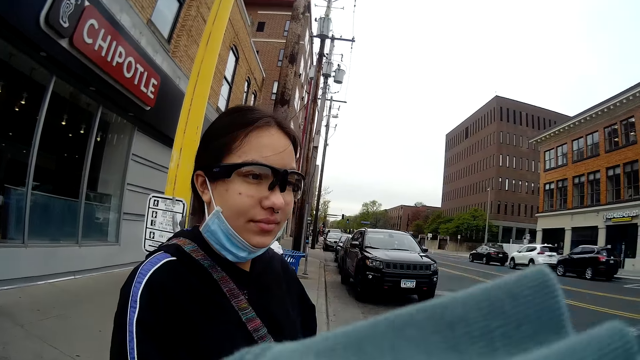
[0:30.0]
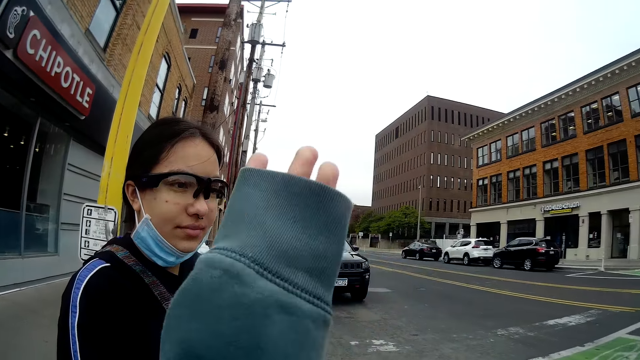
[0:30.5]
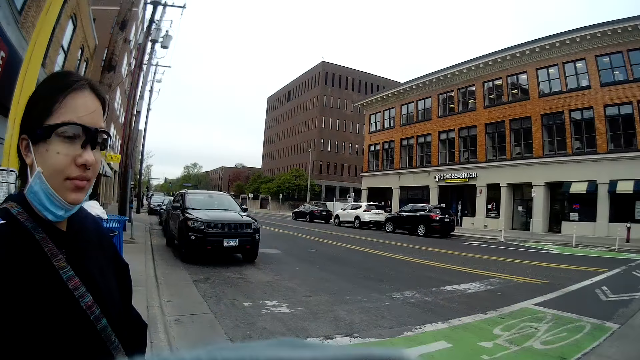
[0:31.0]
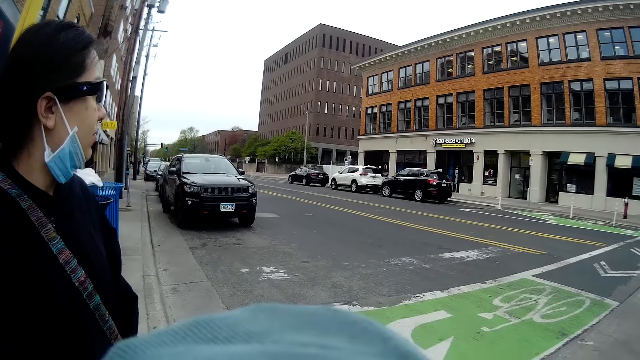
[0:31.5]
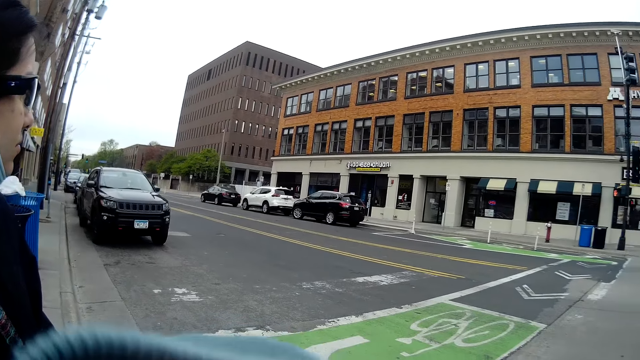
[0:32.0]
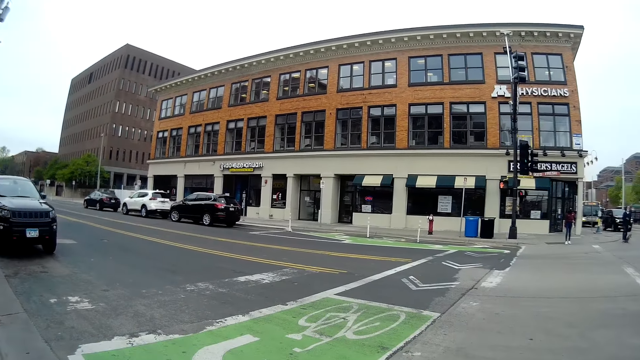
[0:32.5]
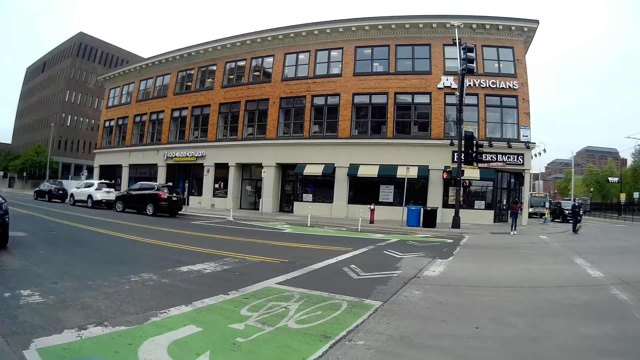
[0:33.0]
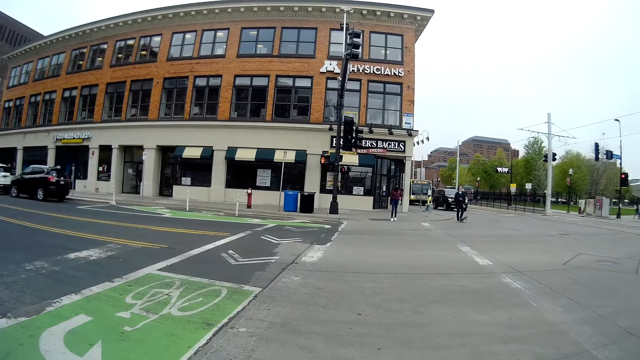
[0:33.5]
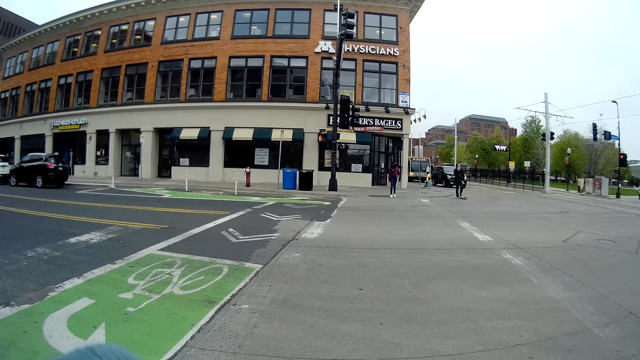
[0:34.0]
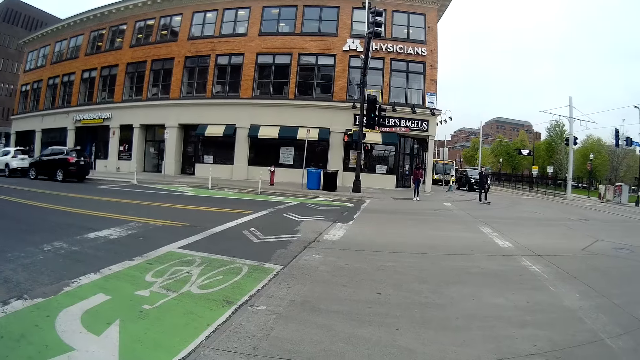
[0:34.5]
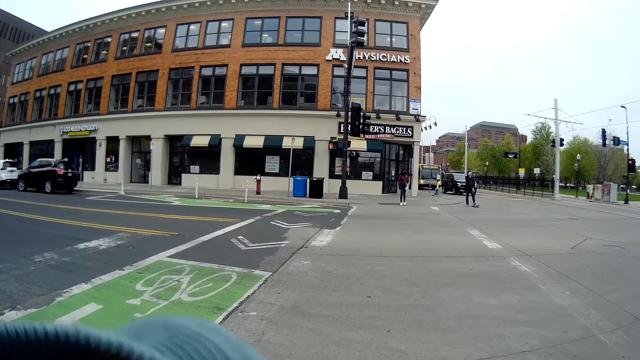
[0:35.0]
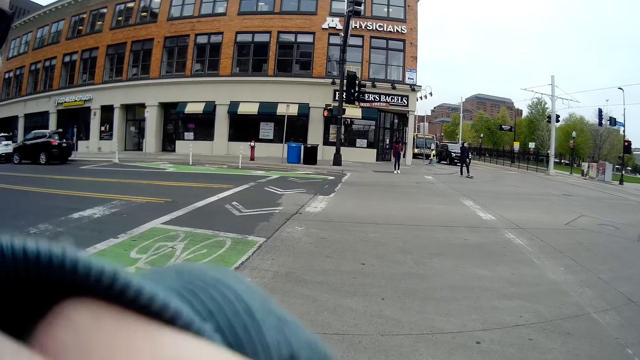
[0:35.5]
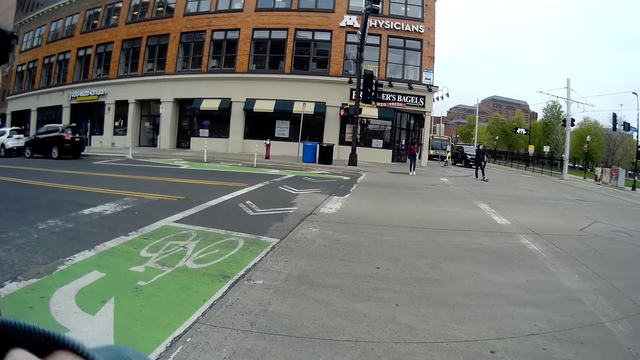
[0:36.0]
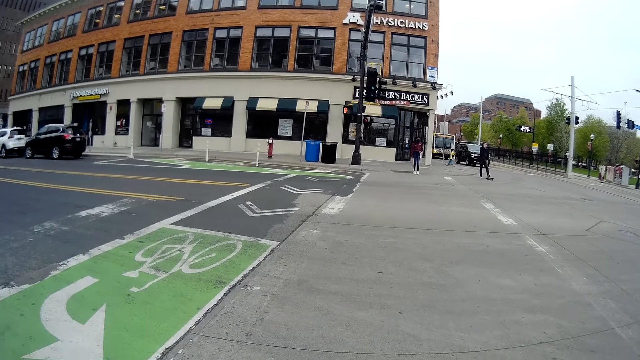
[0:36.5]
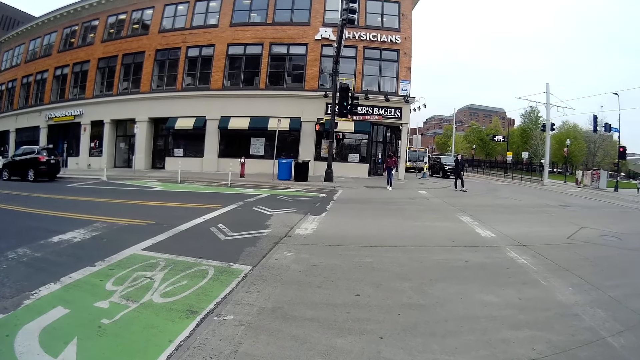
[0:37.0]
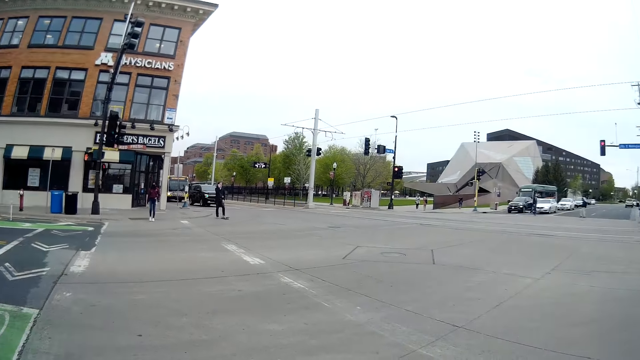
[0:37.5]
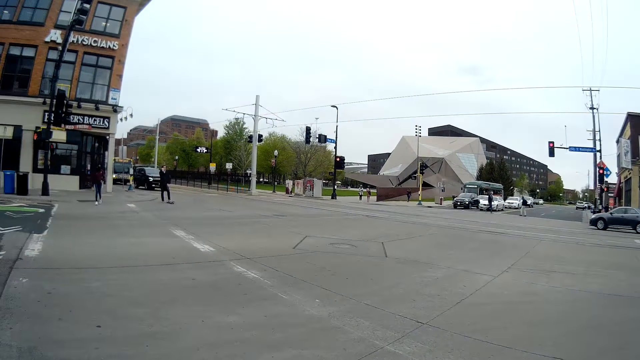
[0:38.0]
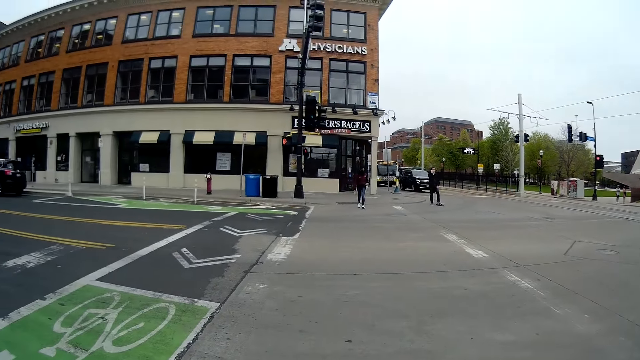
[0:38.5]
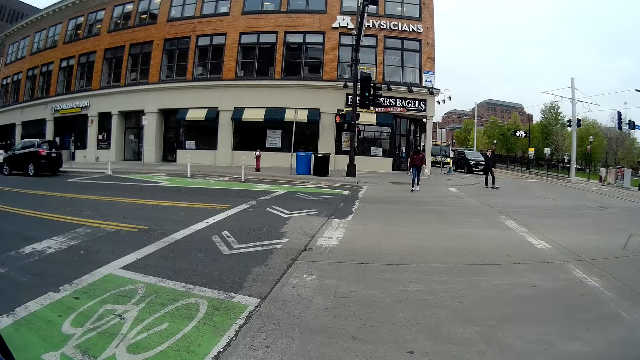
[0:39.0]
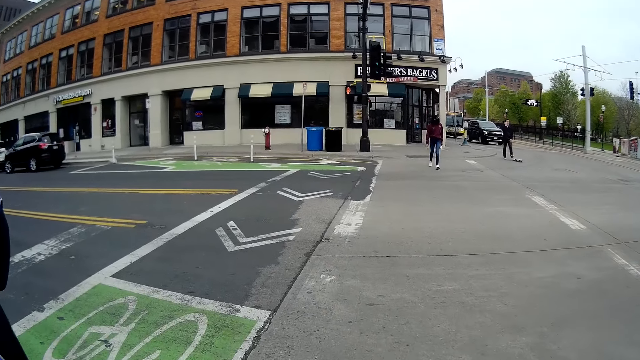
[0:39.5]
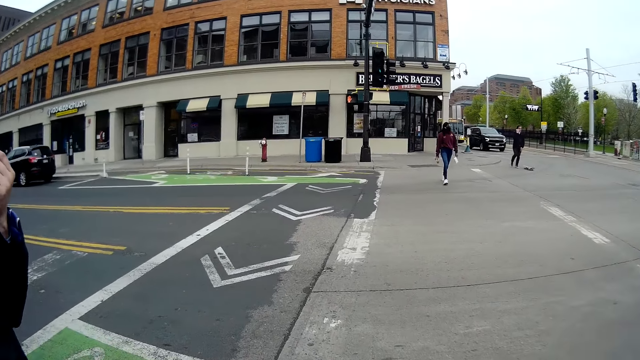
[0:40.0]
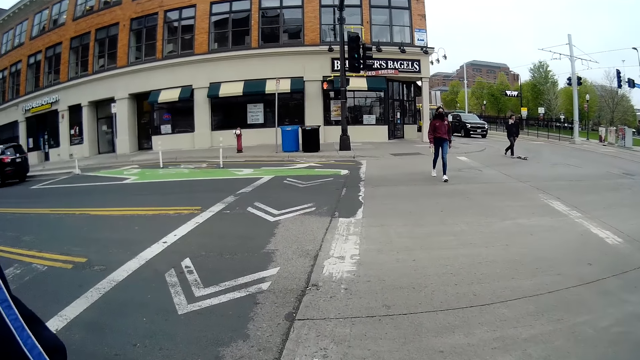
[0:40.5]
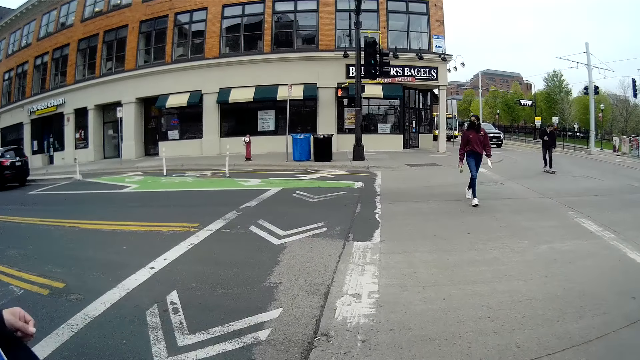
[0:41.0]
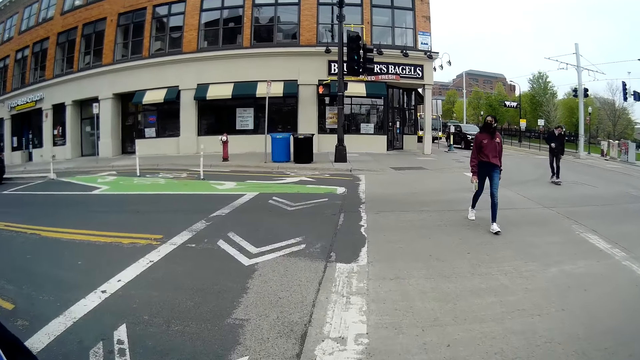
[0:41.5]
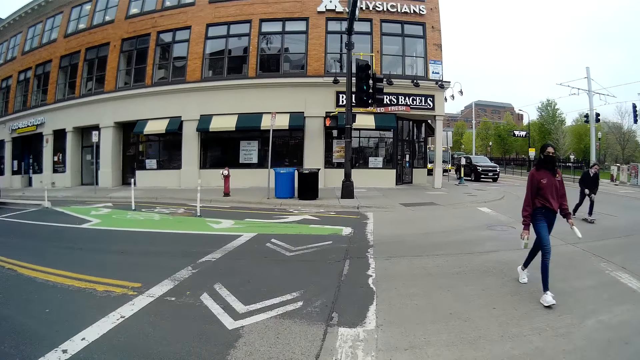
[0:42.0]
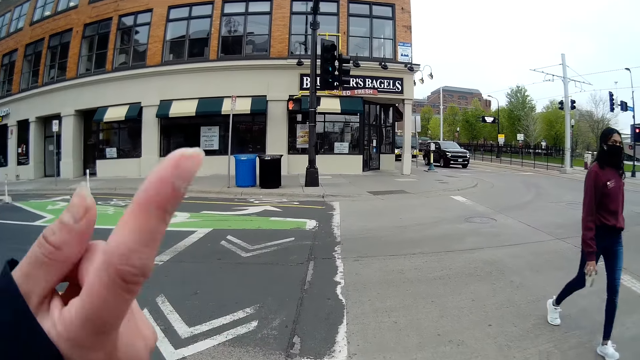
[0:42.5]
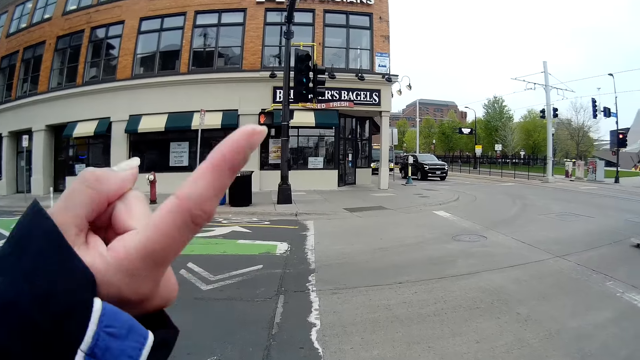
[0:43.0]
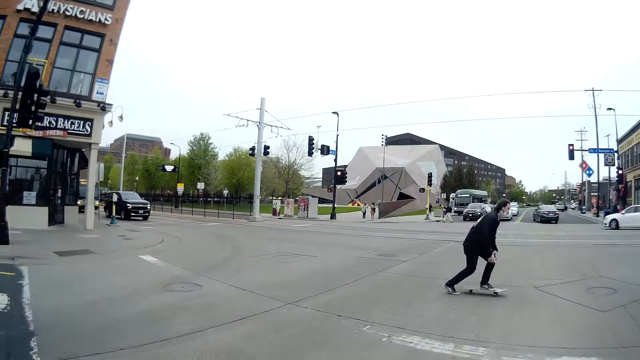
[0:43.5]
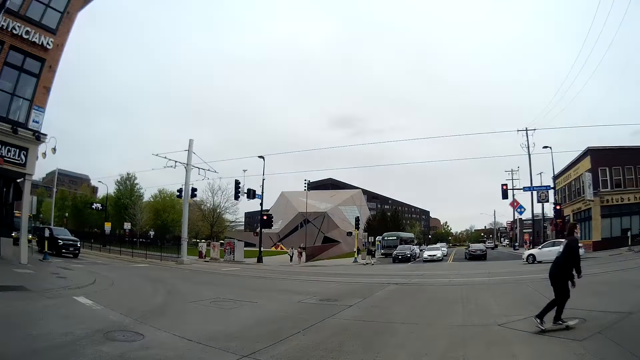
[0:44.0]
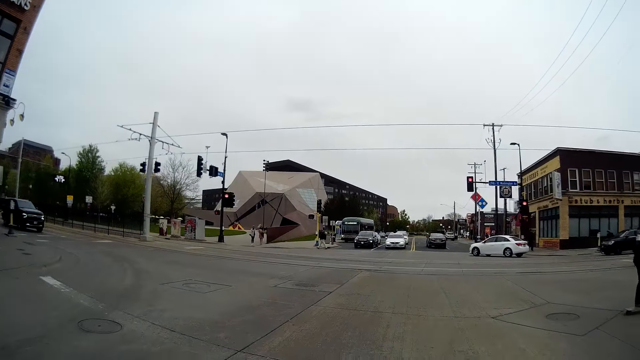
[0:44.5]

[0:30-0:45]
The camera wearer walks around. They cross the road with a woman. A person walks around. The woman walks around. Another person skates. The woman points. A man hovers past the camera wearer.

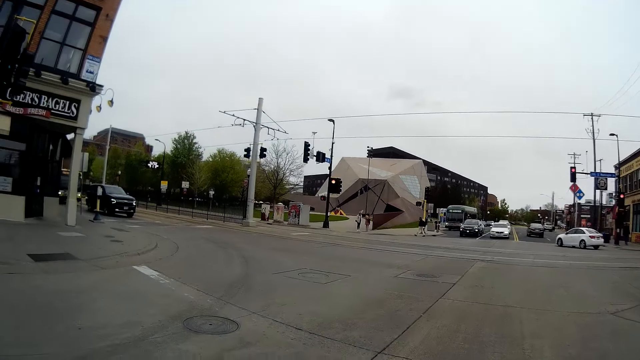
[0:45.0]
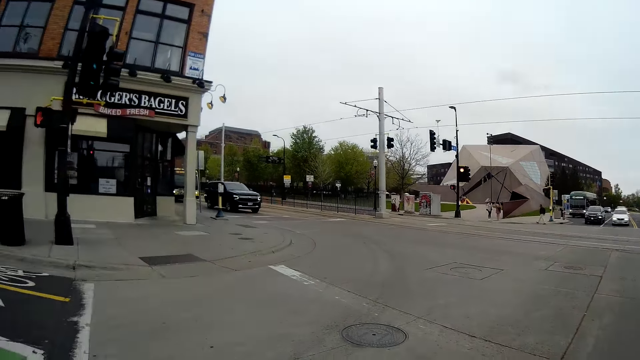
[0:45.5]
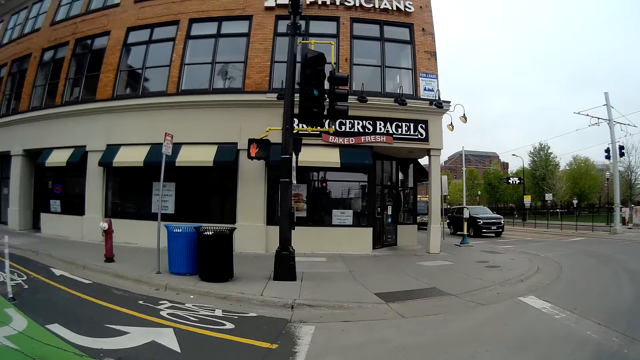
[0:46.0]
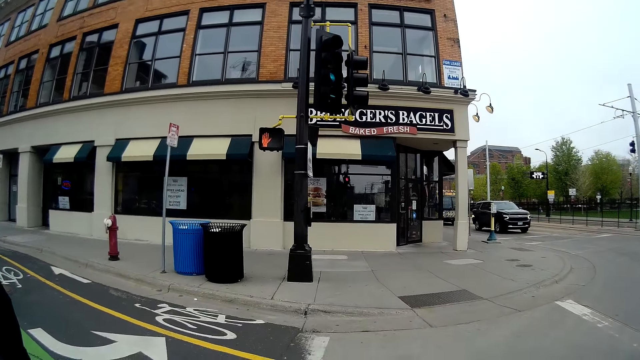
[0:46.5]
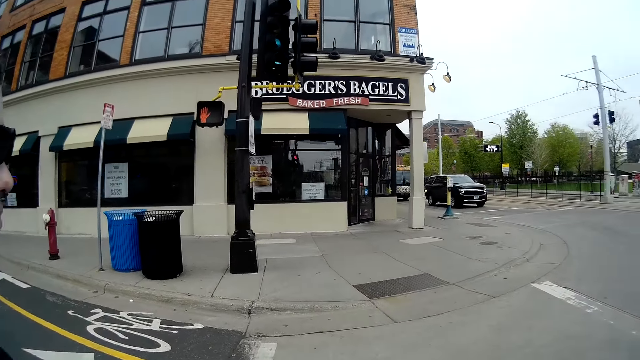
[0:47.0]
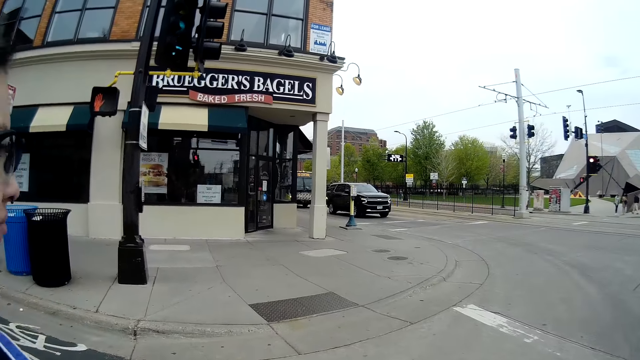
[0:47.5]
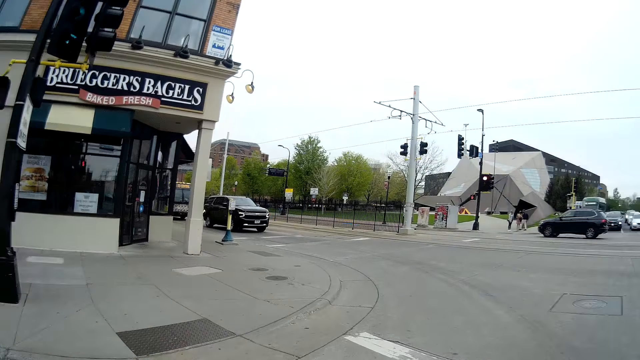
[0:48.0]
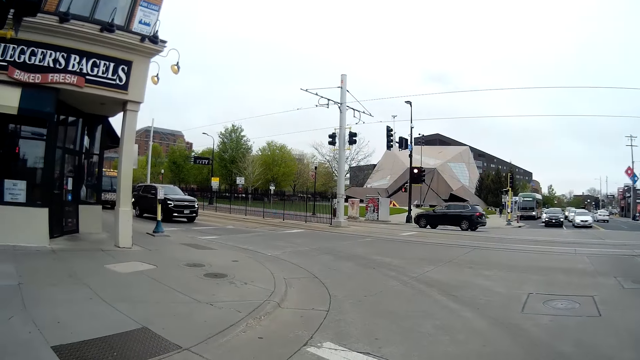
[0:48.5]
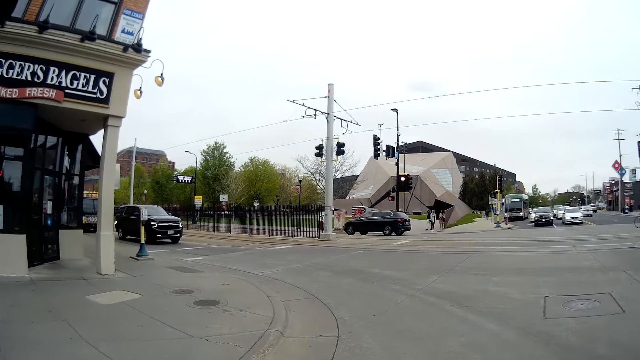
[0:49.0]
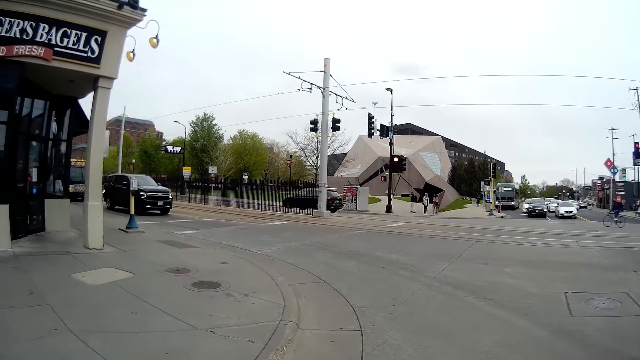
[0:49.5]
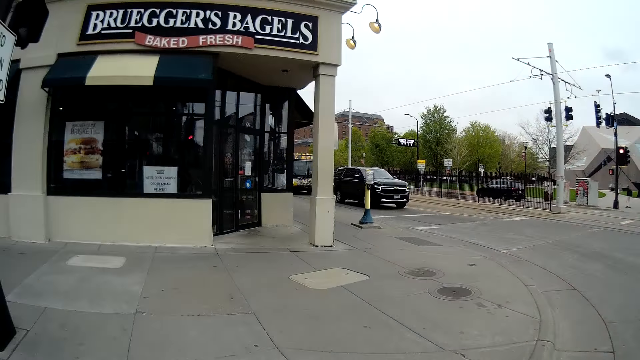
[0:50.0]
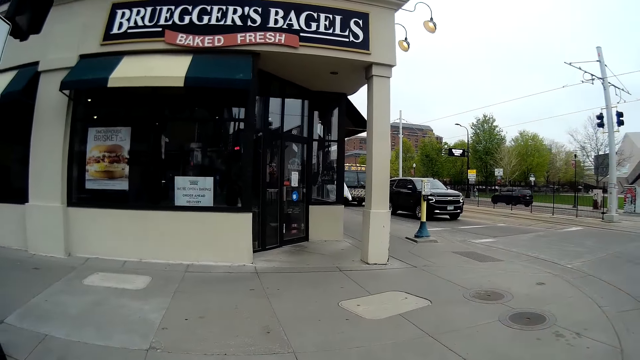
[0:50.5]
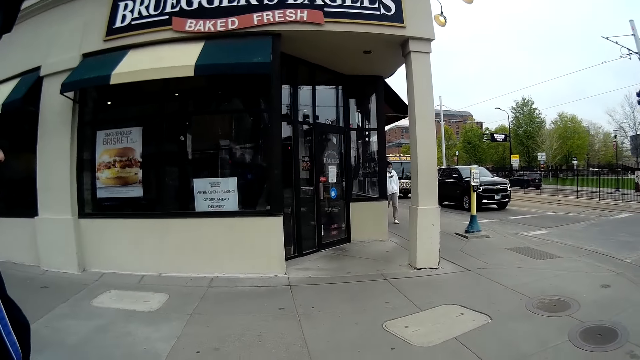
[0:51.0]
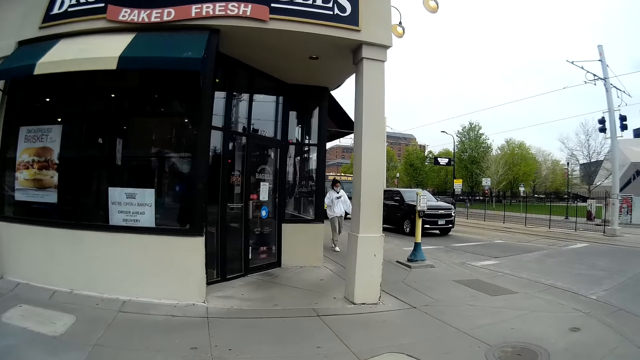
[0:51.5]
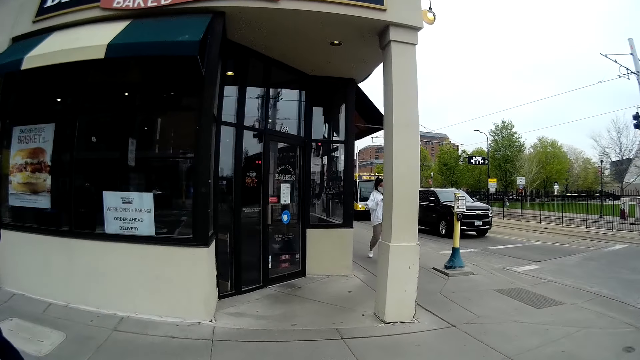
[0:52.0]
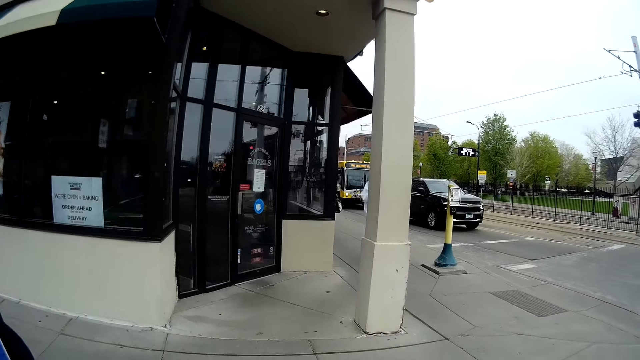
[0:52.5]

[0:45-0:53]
A person walks around.
